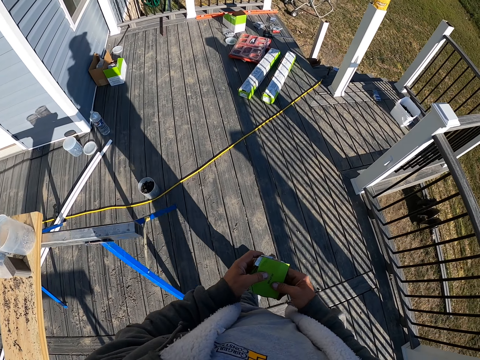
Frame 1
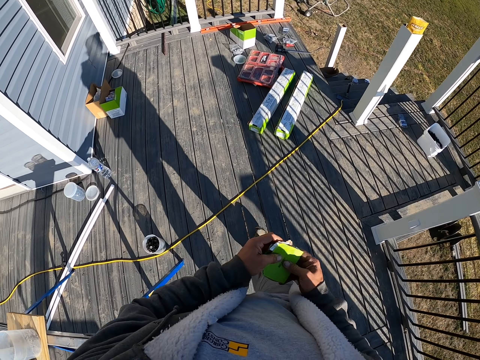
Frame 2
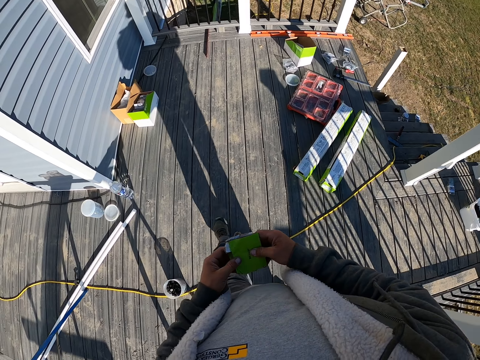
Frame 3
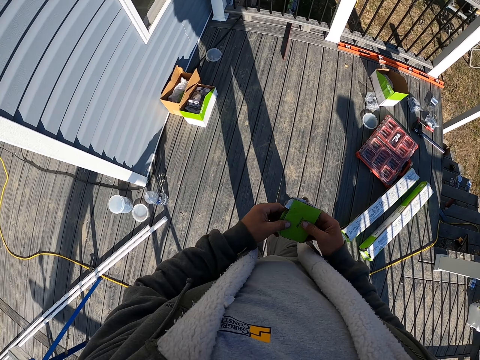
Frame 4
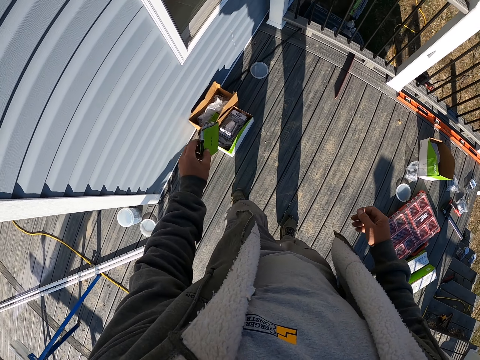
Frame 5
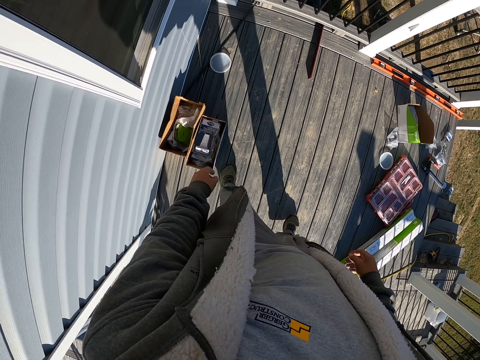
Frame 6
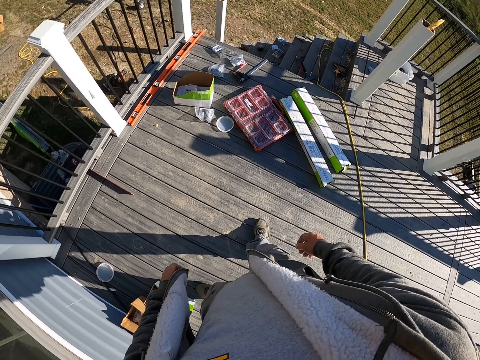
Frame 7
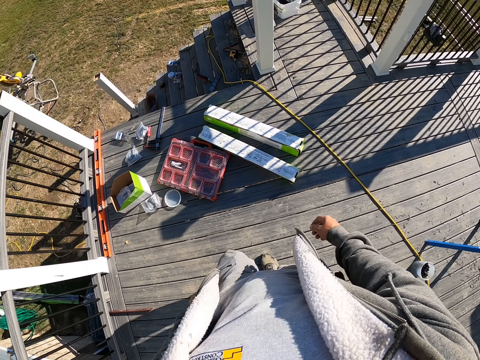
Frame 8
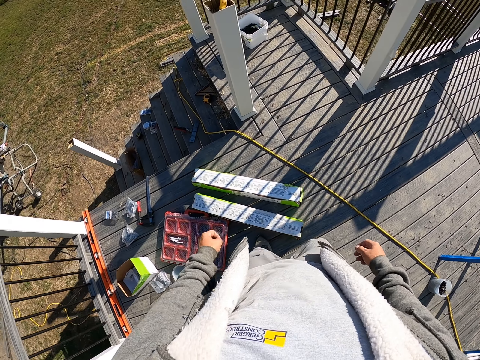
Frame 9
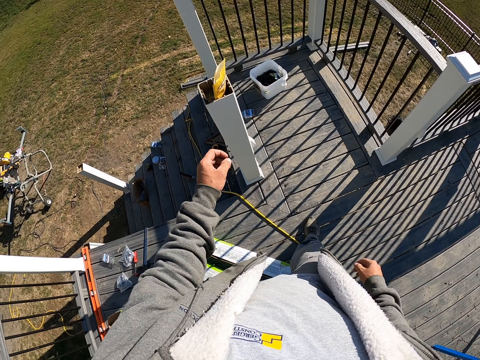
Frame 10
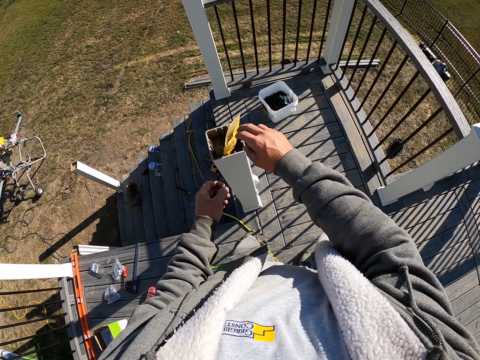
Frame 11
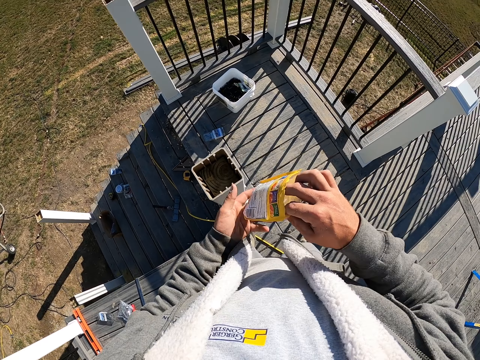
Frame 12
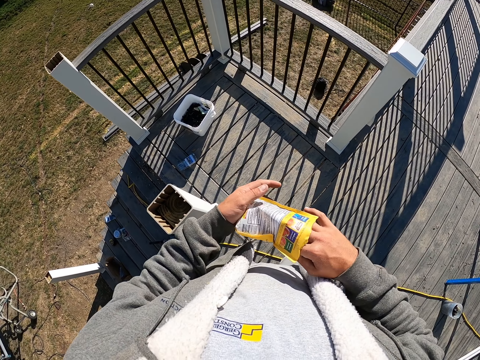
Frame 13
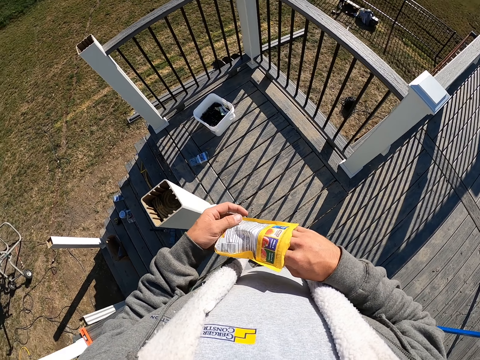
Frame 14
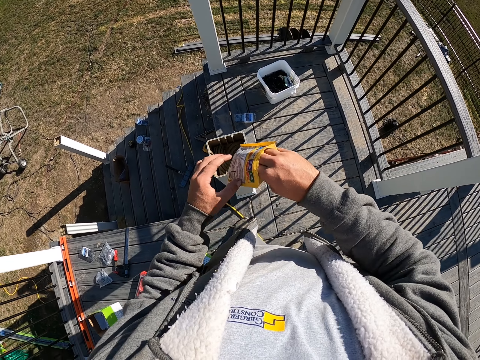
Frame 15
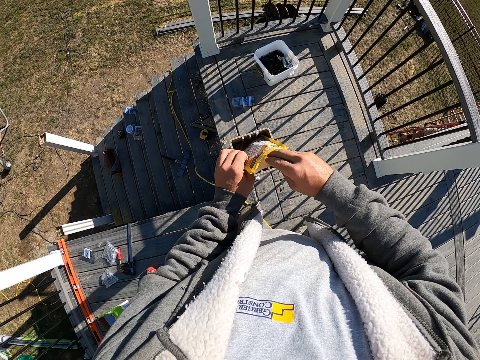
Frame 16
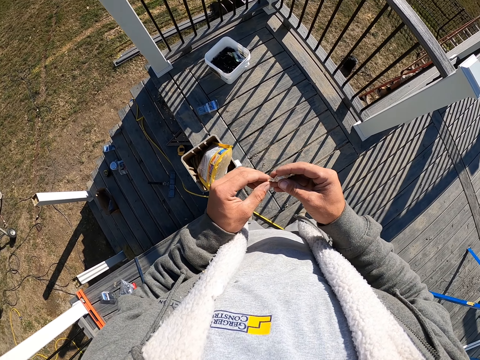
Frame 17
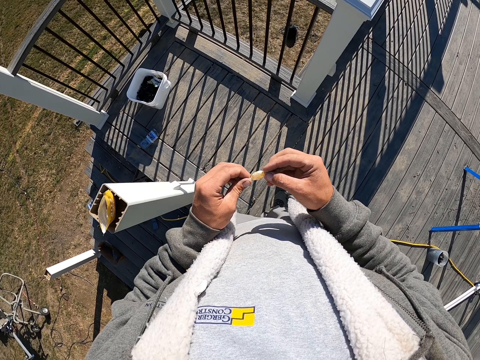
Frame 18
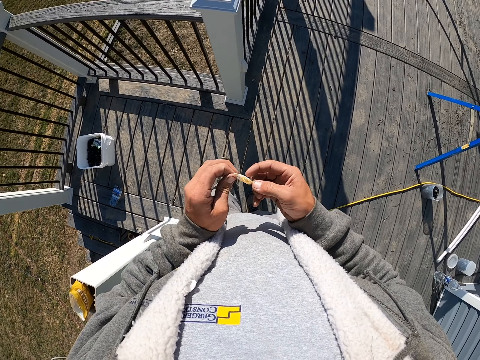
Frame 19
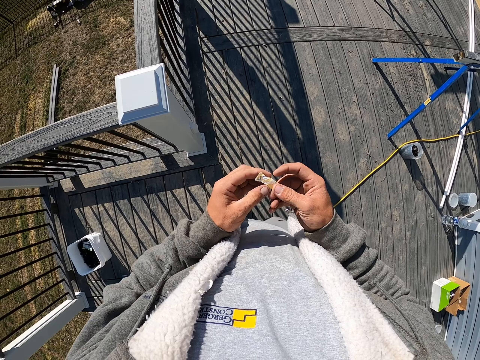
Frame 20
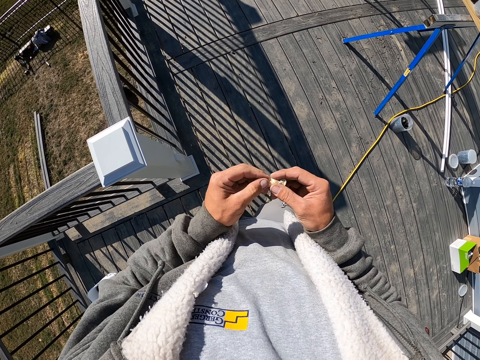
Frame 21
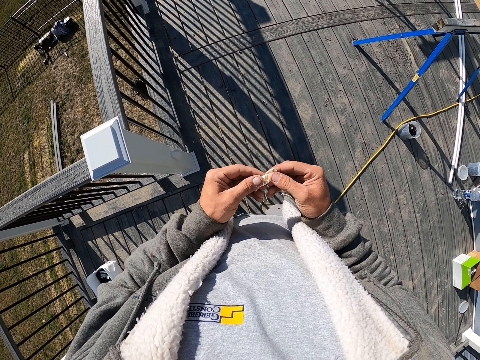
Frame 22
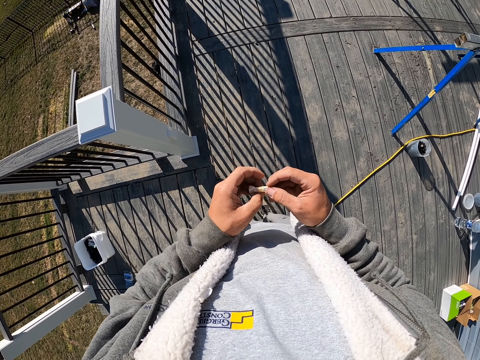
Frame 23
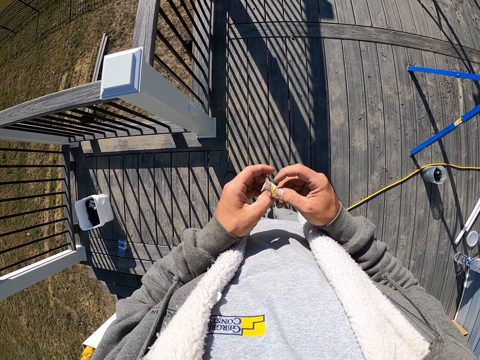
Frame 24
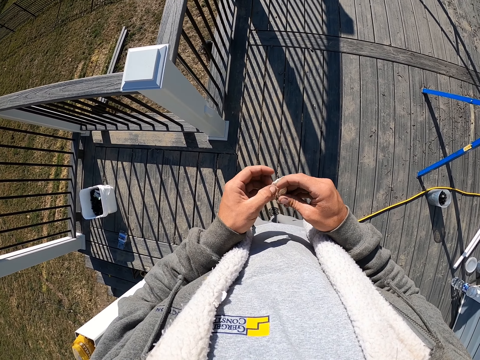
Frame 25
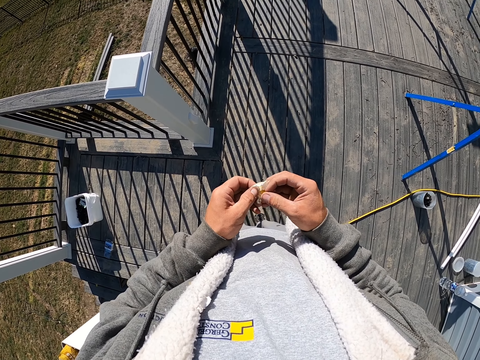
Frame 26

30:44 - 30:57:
The camera wearer walks. They put the piece of the box in the box. They pick a packet of sweet. They remove a sweet from the packet. They untie the sweet. They remove the cover of the sweet.

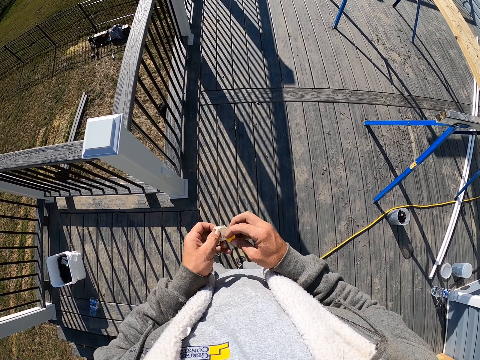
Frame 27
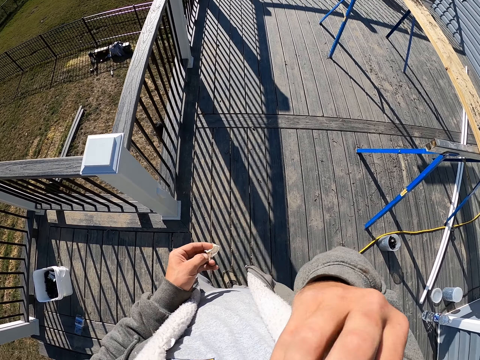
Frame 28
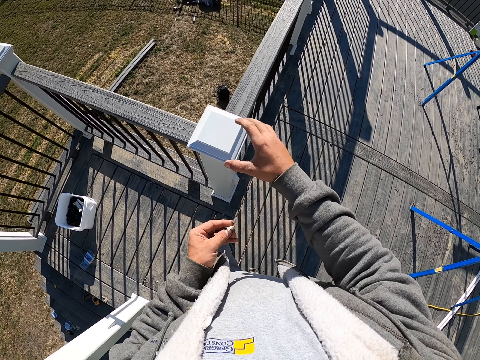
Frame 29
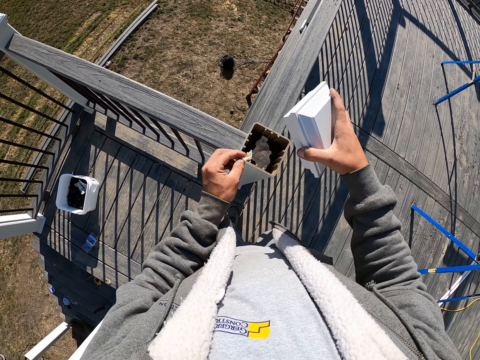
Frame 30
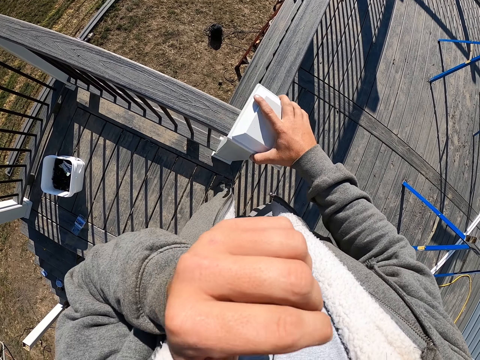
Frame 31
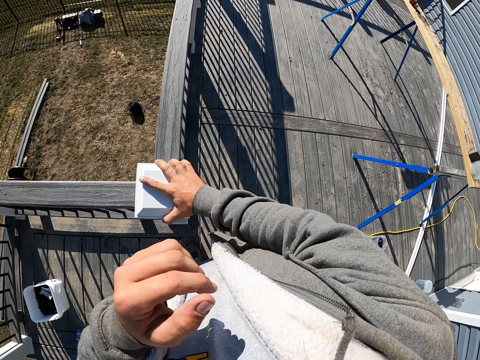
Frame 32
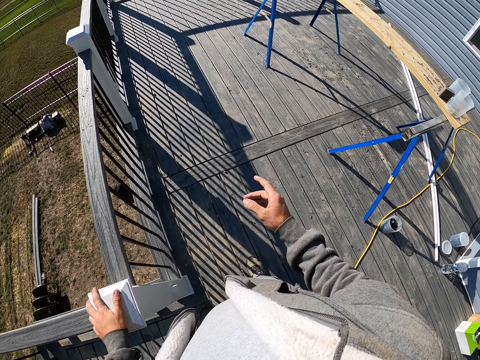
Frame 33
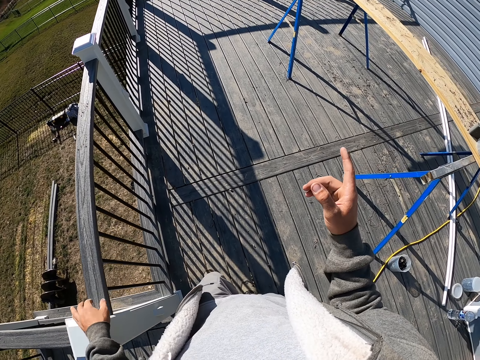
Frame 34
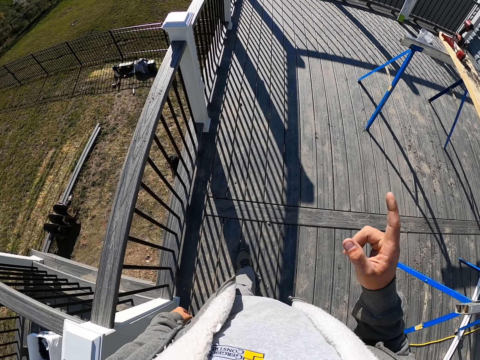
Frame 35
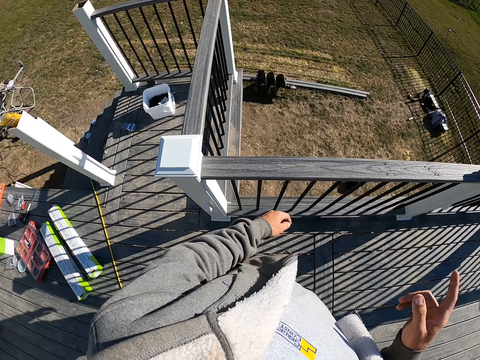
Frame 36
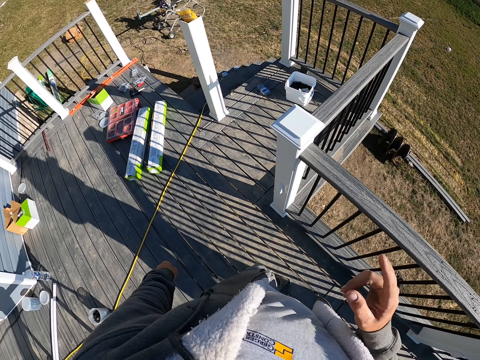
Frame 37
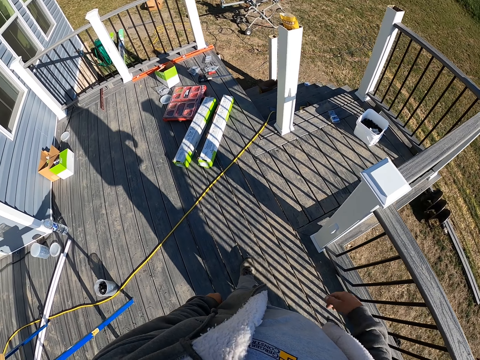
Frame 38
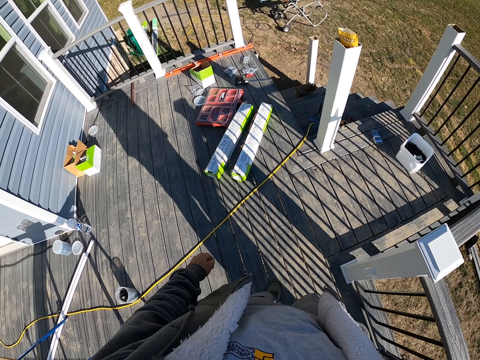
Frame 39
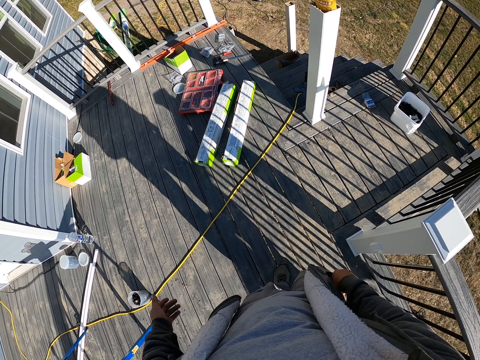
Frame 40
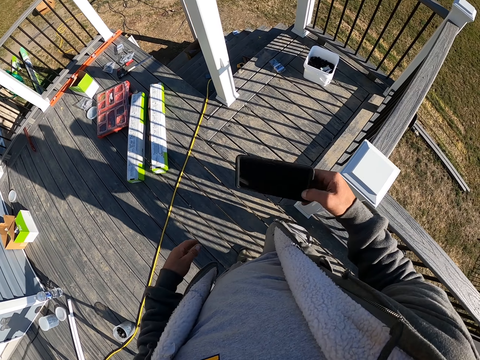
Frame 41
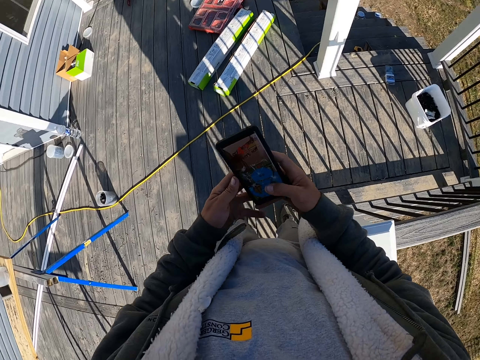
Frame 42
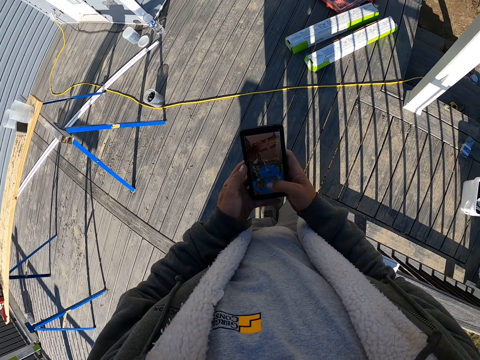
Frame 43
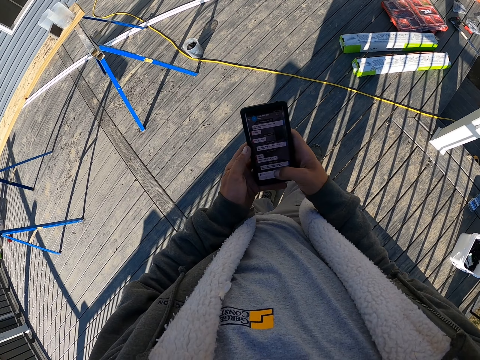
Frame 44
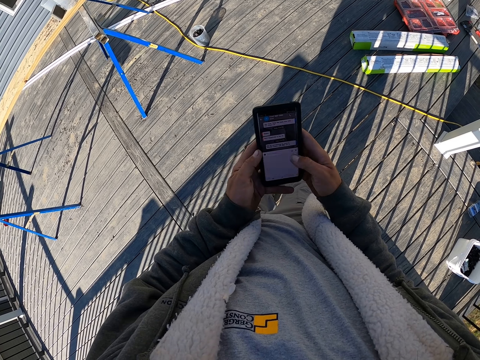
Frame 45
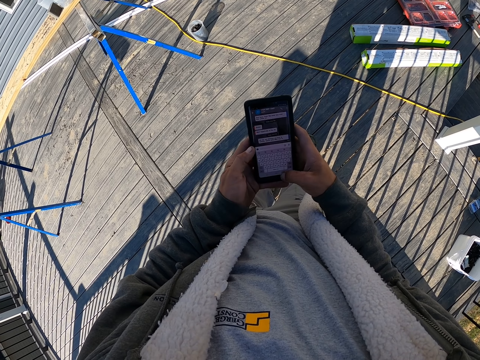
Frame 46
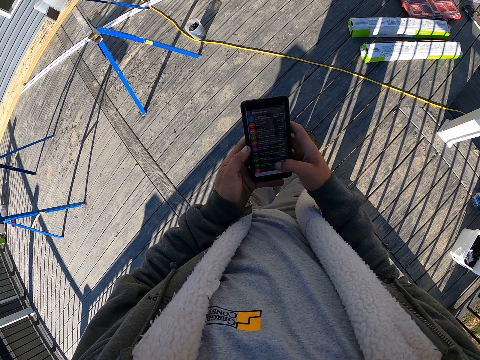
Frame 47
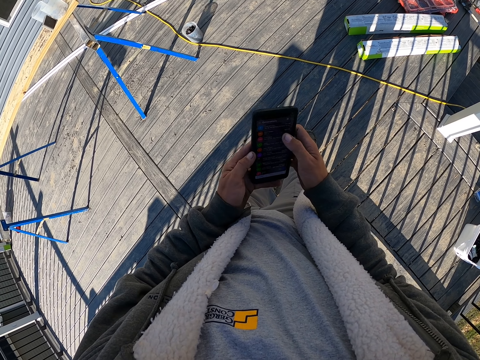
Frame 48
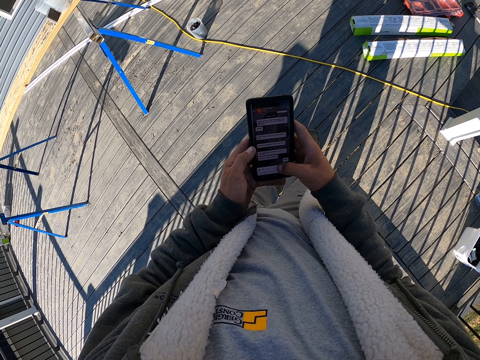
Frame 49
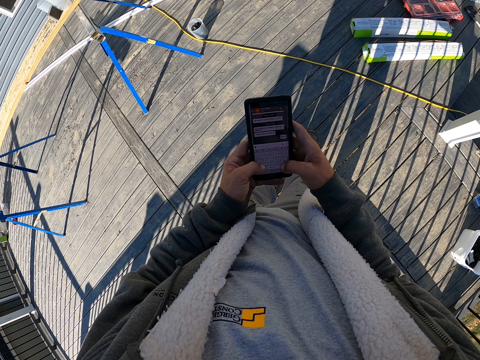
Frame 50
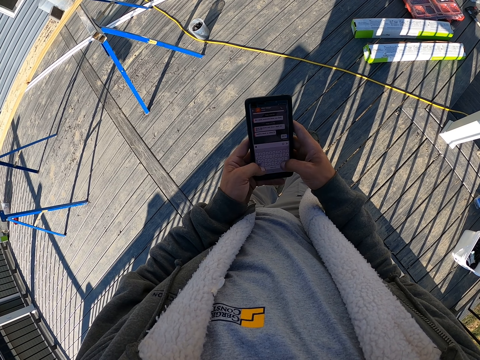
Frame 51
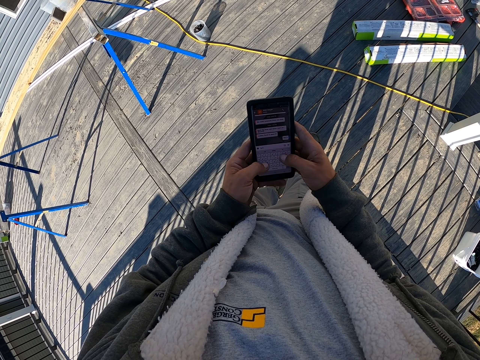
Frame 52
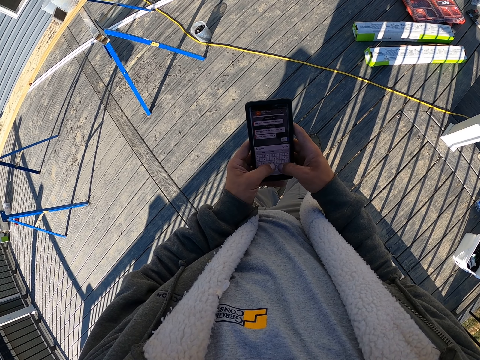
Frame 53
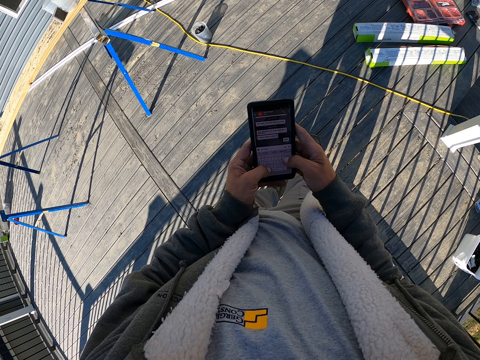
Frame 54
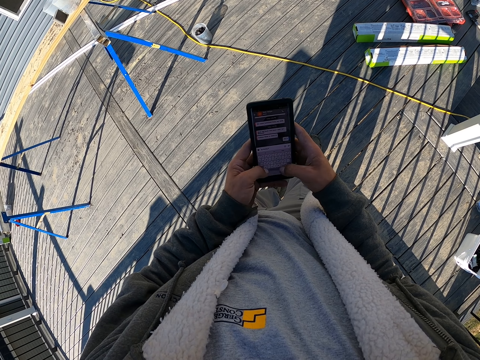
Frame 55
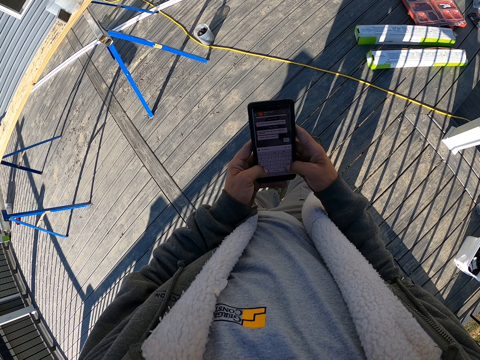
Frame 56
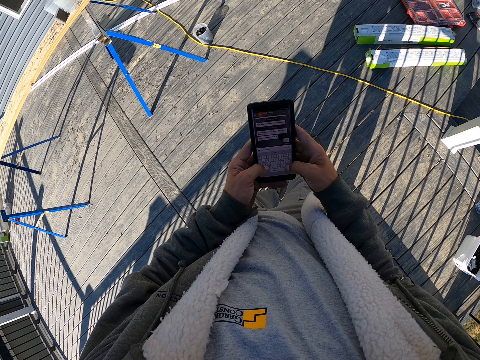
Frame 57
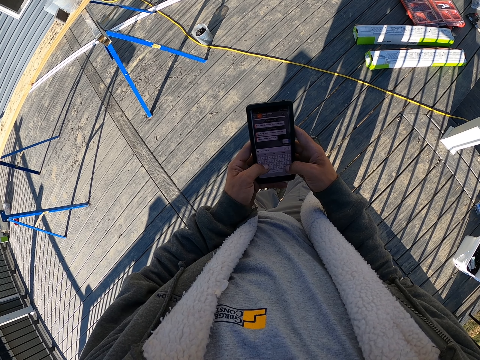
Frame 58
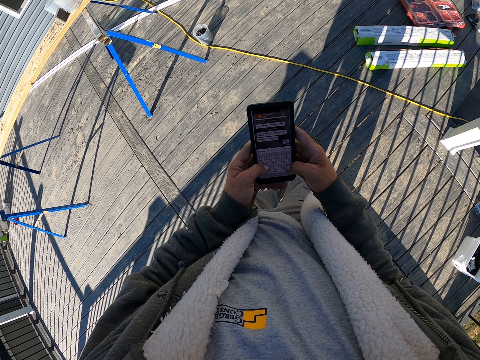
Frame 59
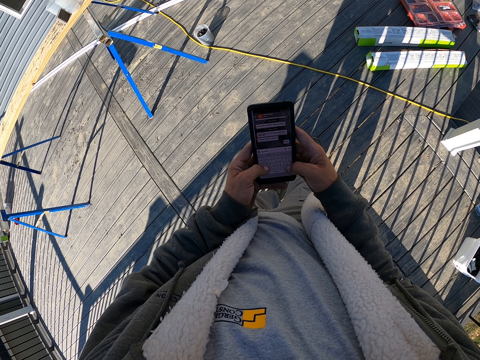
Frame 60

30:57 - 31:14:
The camera wearer puts the sweet in the mouth. They put the cover of the sweet in the pillar. They cover the pillar. They put a hand up. They walk. They point using the hand. They remove the phone from the pocket. They check the phone. They swipe on the phone. They type on the phone.
